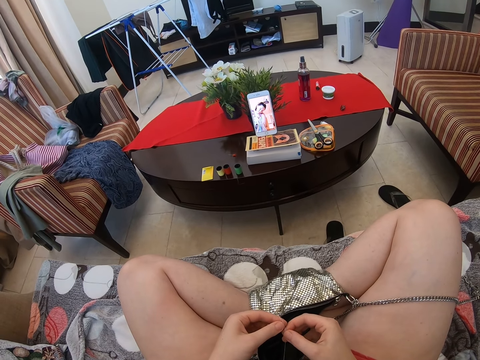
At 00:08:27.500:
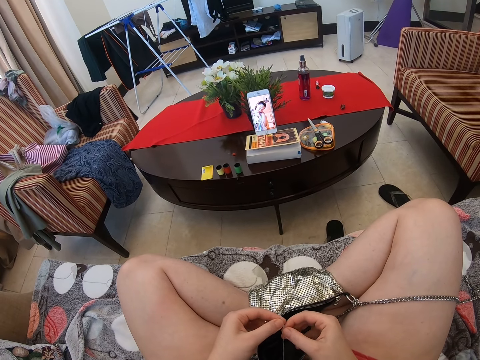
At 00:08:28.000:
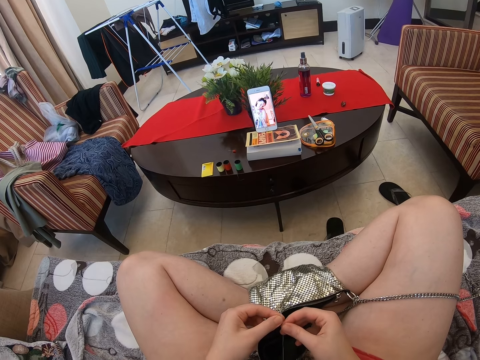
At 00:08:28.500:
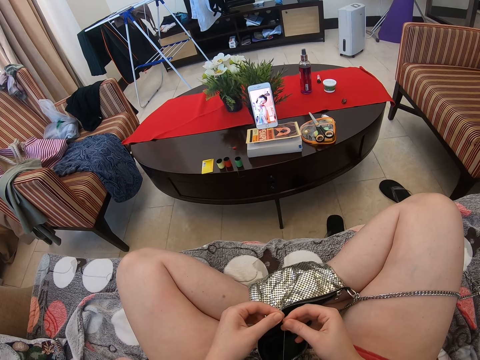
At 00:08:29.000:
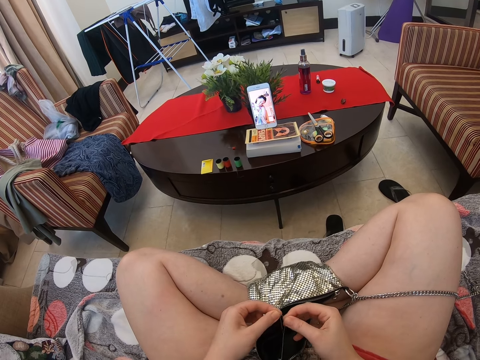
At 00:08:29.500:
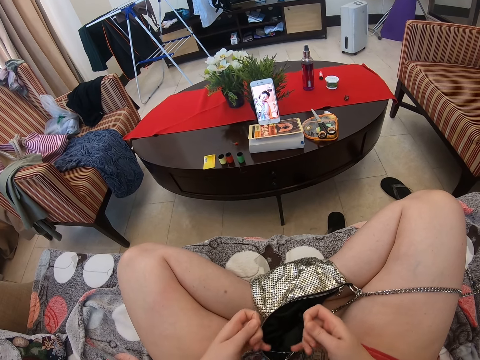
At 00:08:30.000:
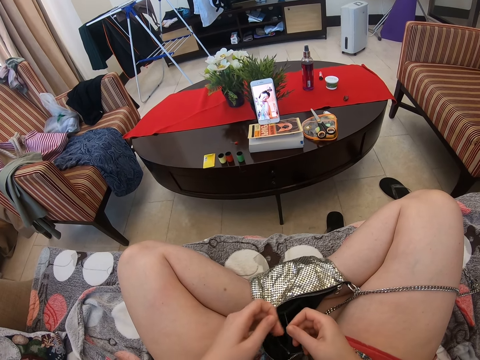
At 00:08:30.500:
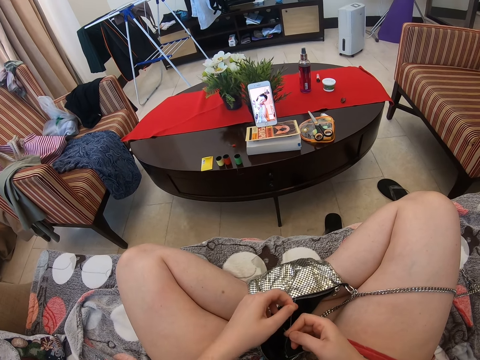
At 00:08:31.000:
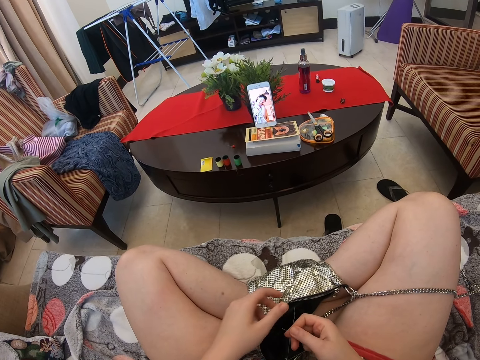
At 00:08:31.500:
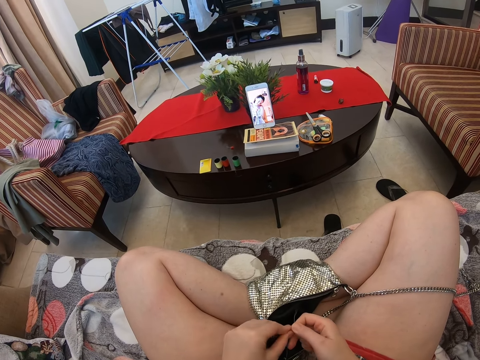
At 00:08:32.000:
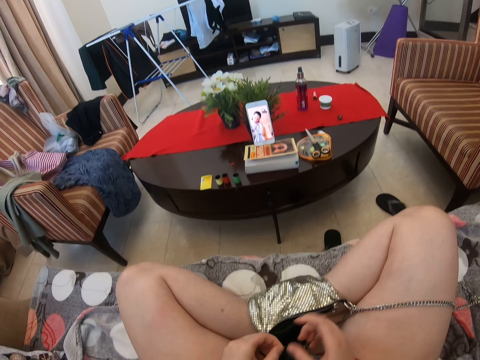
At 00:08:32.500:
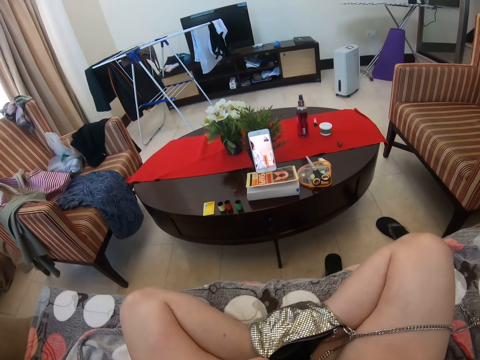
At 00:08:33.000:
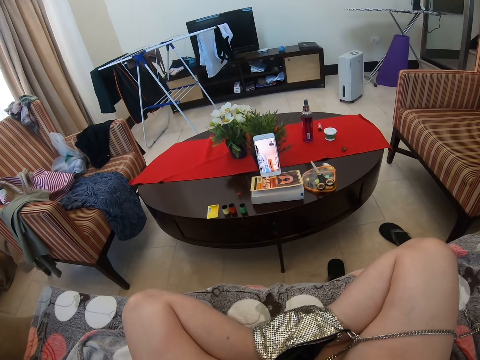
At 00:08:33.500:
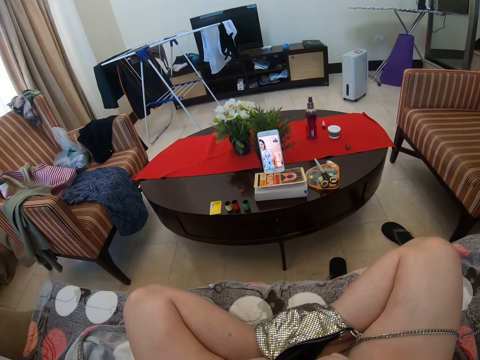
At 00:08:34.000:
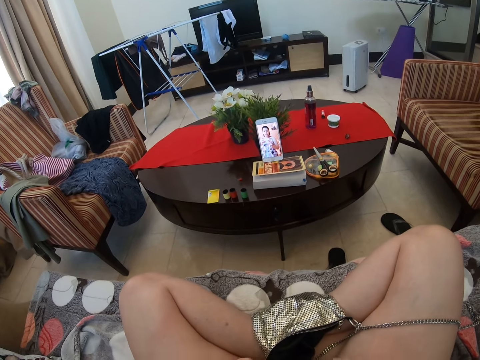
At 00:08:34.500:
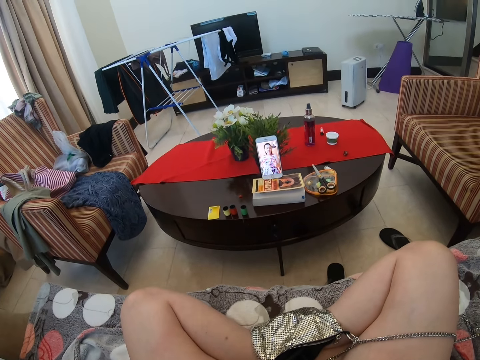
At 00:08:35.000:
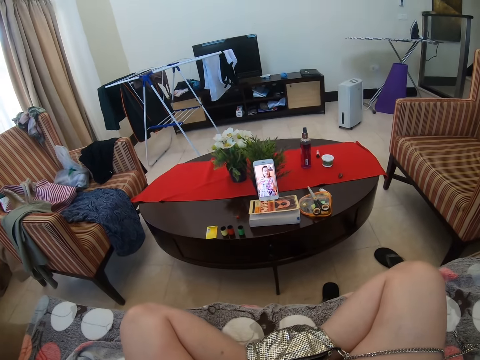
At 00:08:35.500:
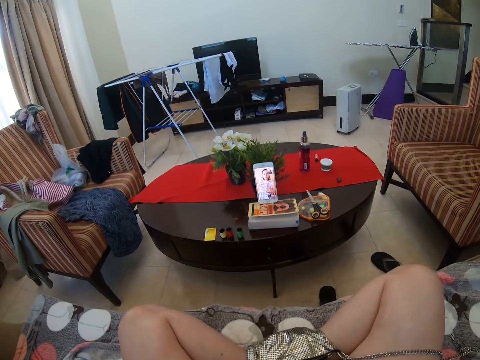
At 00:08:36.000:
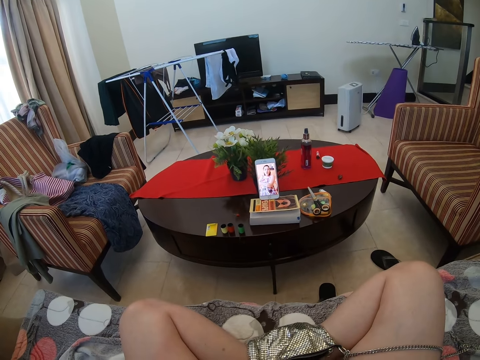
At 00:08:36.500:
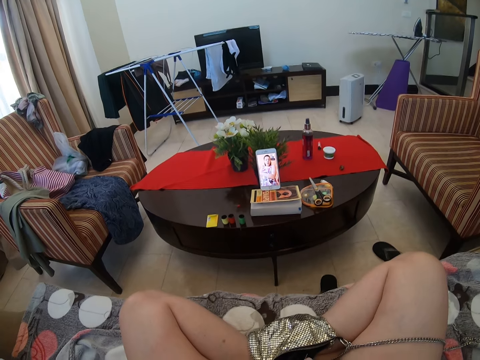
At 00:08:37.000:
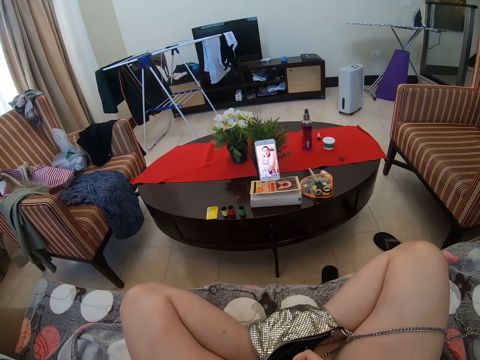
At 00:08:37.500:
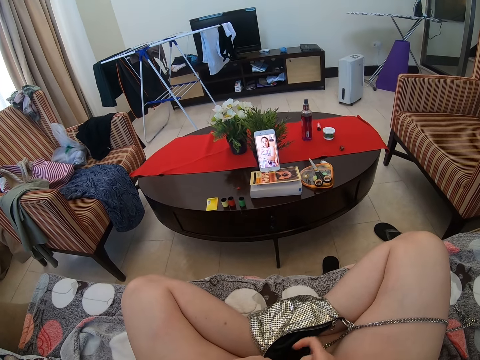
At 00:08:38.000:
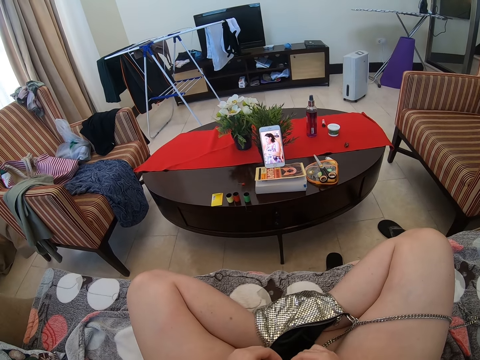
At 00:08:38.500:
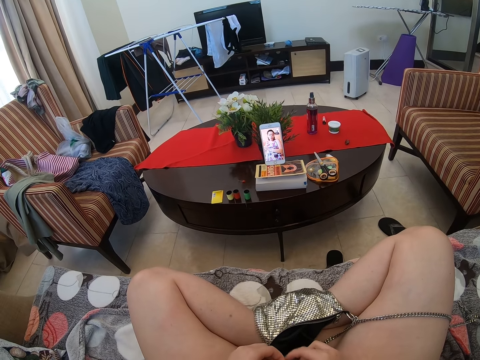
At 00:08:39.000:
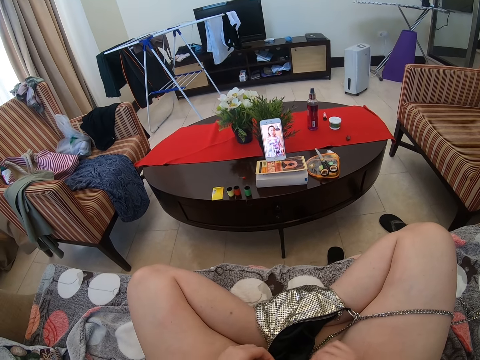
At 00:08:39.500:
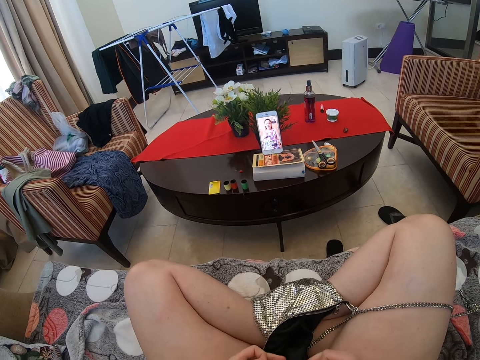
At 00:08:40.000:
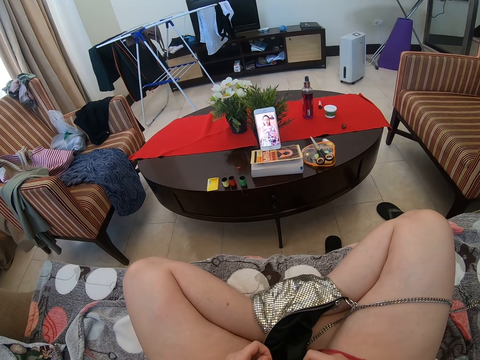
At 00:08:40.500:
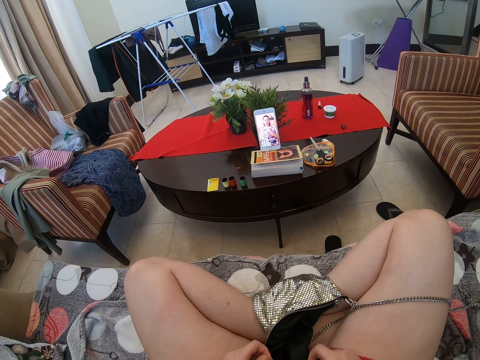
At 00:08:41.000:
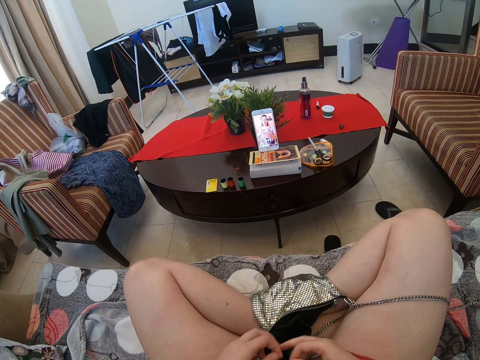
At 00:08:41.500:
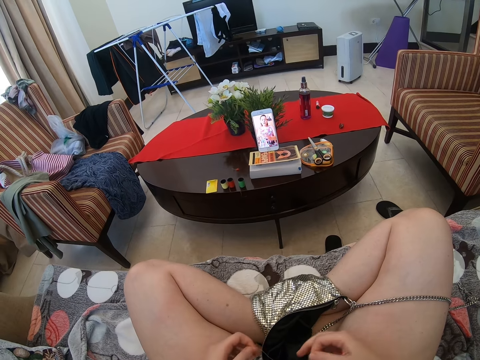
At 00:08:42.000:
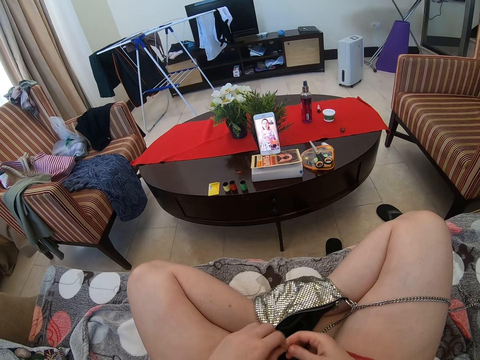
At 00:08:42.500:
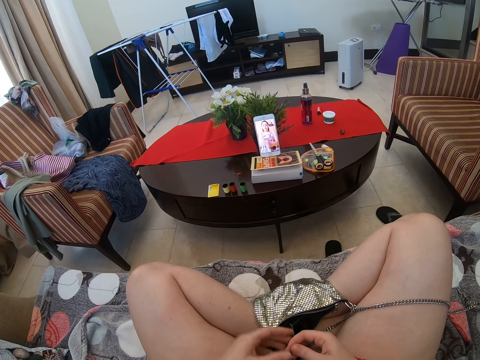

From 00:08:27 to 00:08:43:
The camera wearer speaks to a woman in the video call. They hold hands. They speak to the woman in the video call. The woman speaks to the camera wearer in the video call.

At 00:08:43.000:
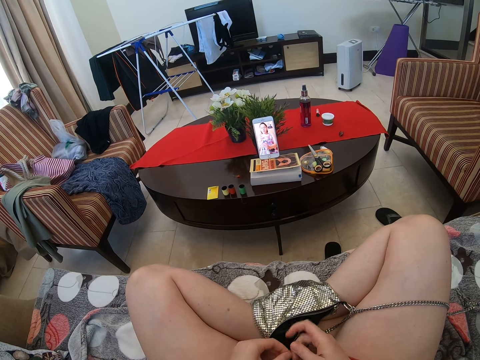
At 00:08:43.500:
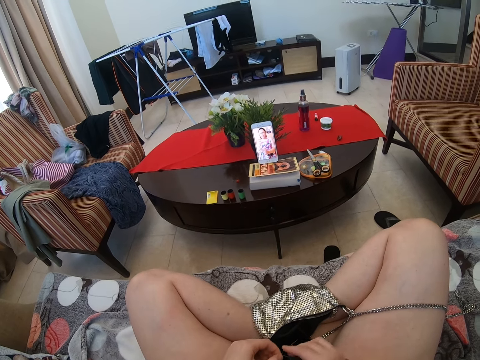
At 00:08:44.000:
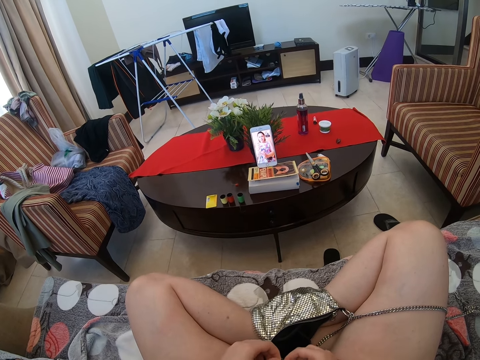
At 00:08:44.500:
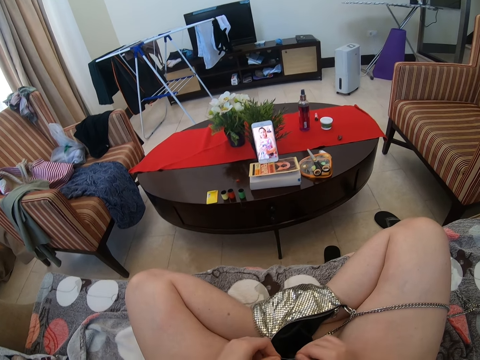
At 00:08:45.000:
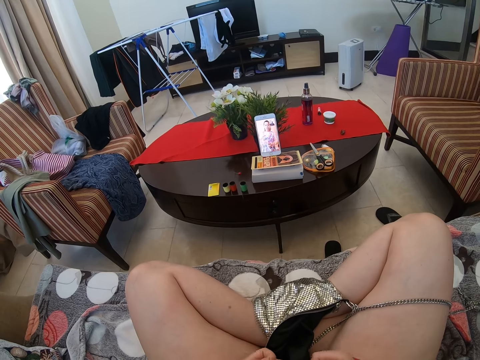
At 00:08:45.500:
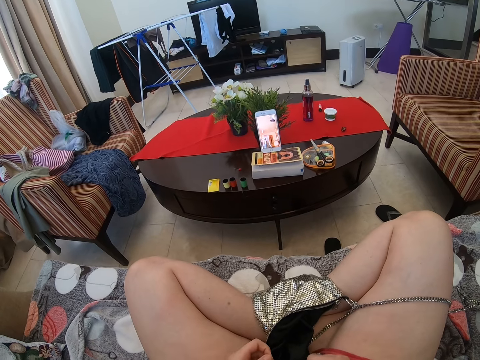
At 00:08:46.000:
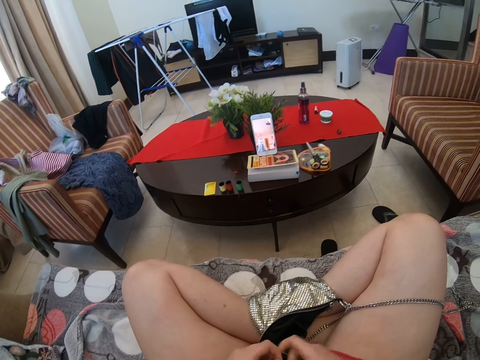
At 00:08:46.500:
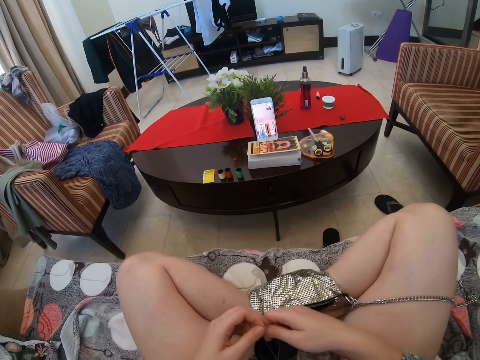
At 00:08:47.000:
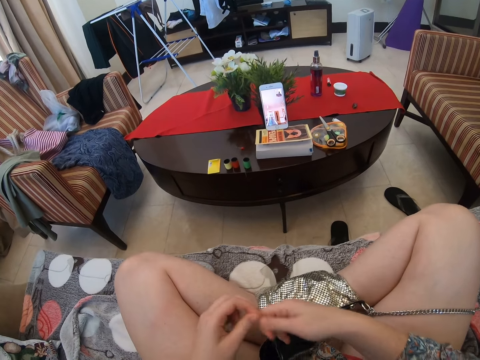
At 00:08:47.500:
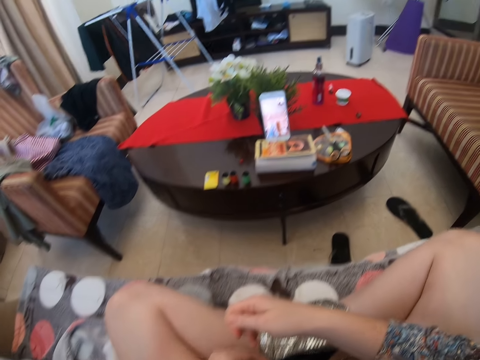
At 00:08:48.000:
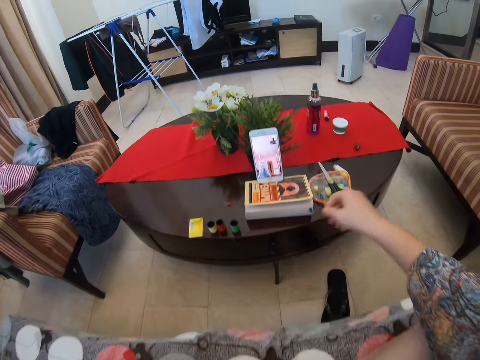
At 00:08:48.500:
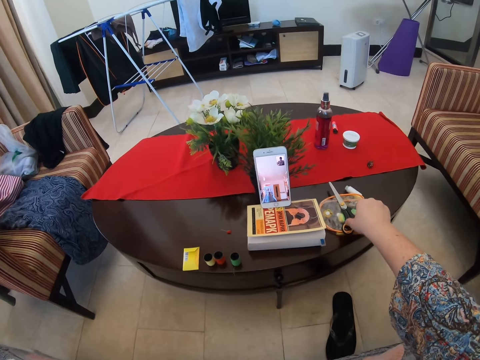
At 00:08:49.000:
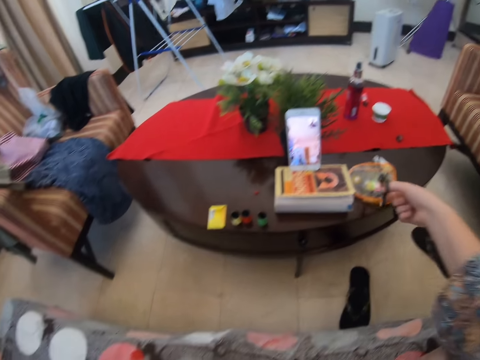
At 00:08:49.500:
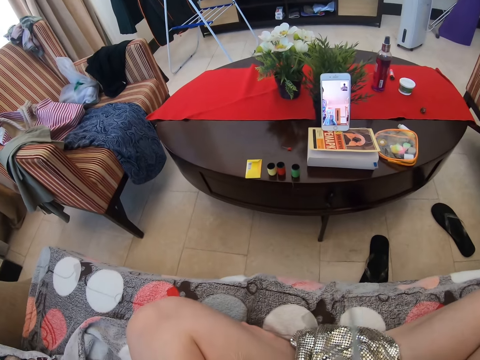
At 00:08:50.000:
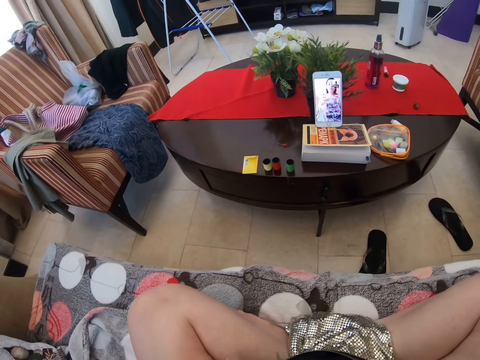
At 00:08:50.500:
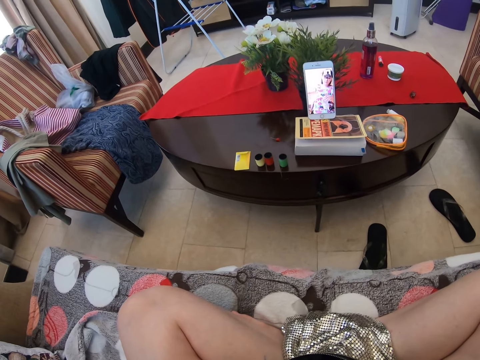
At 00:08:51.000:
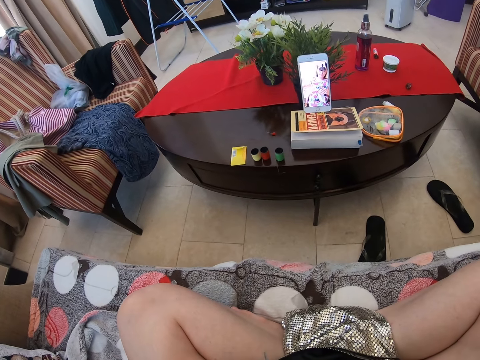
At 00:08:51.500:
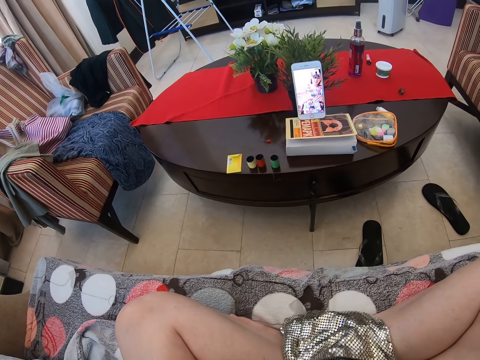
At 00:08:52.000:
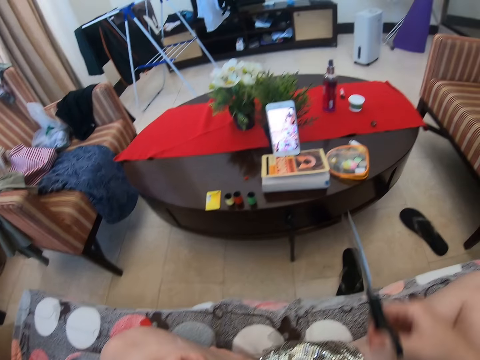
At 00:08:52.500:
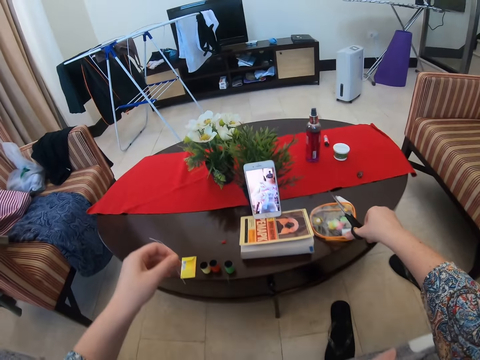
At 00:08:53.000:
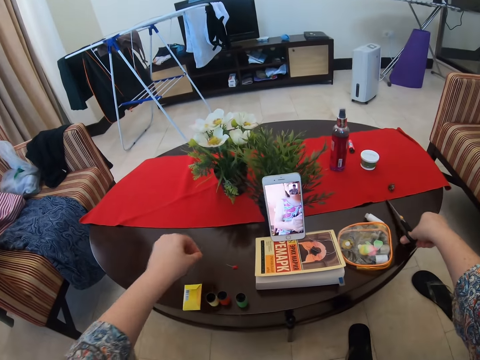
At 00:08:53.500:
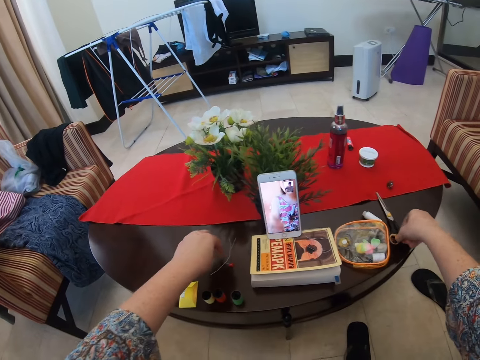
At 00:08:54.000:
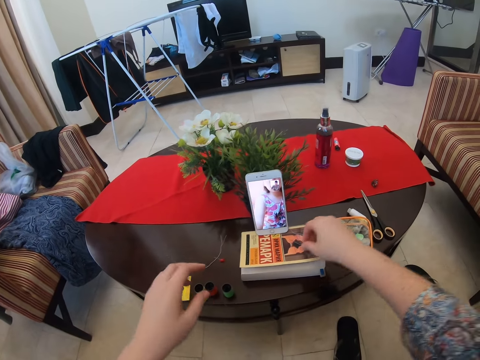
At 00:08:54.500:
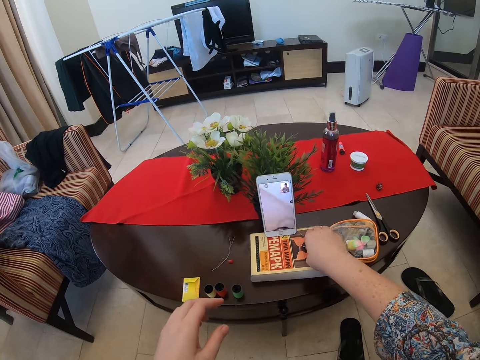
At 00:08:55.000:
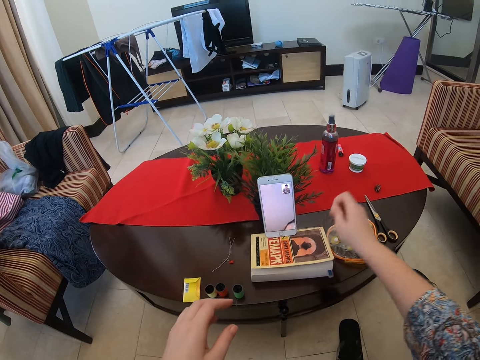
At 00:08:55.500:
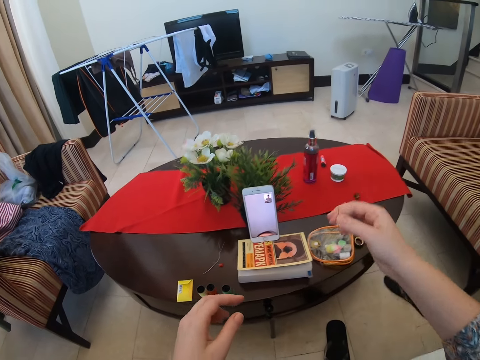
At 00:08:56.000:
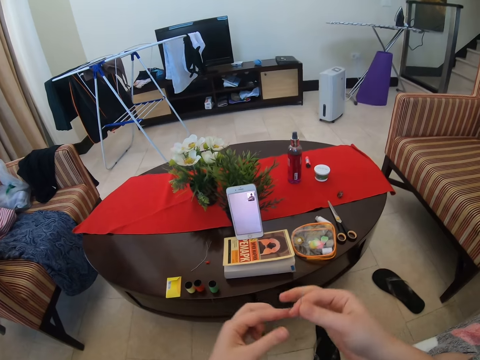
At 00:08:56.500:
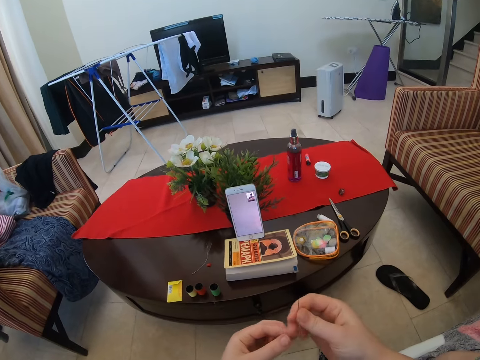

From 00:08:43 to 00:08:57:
The camera wearer responds to a woman in the video call. They pull a thread. They are picking a pair of scissors. They cut the thread. They drop the scissors on the table. They pick up a needle.
